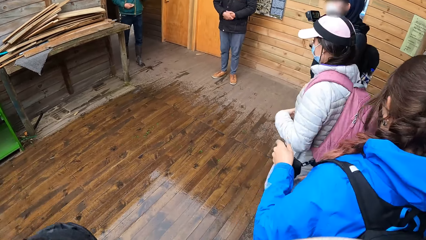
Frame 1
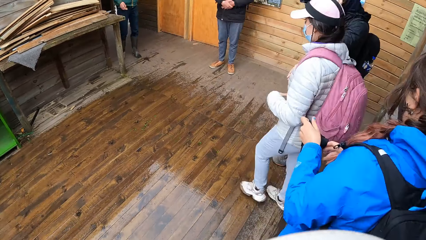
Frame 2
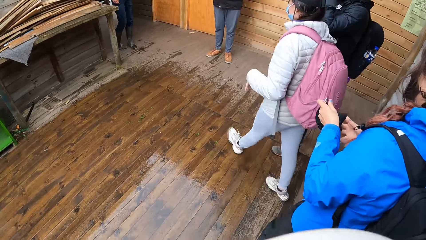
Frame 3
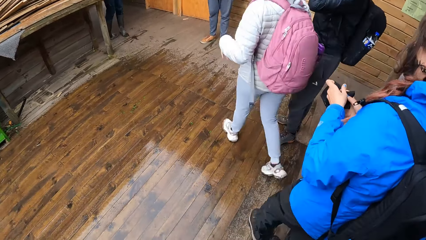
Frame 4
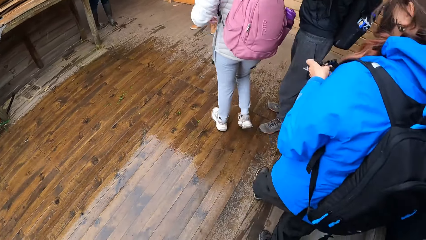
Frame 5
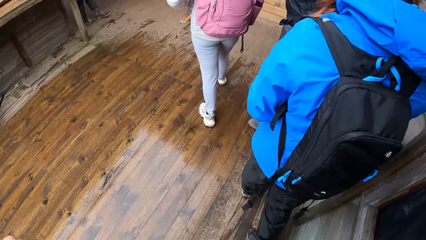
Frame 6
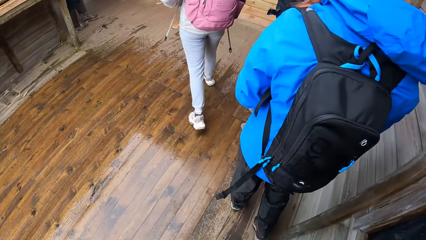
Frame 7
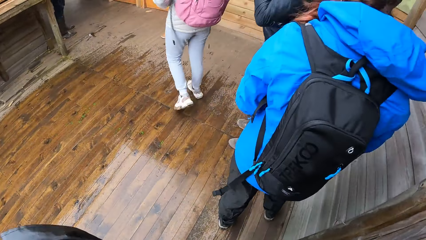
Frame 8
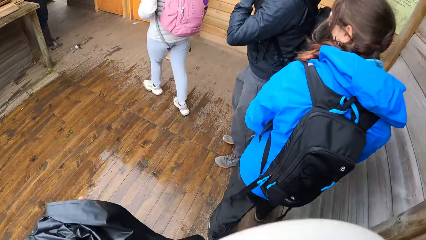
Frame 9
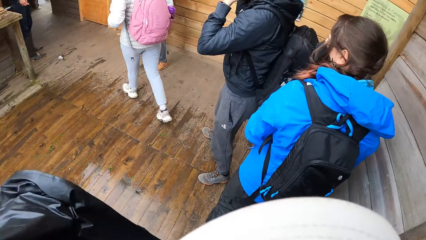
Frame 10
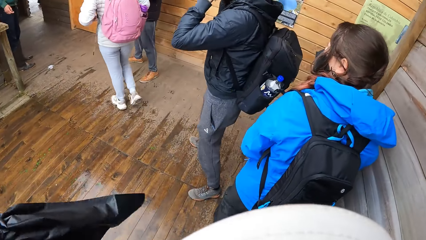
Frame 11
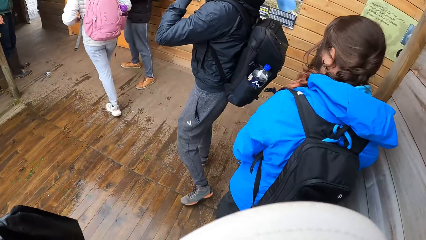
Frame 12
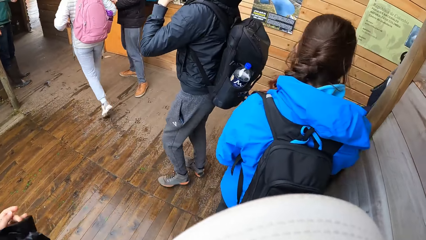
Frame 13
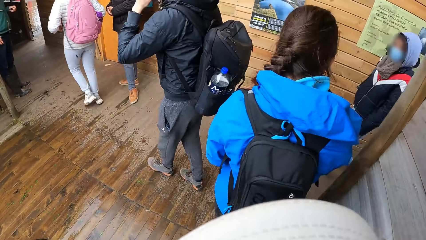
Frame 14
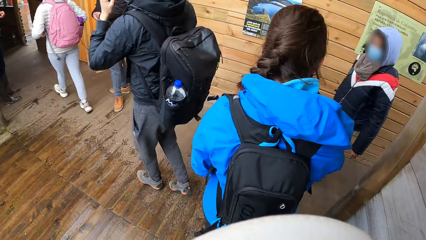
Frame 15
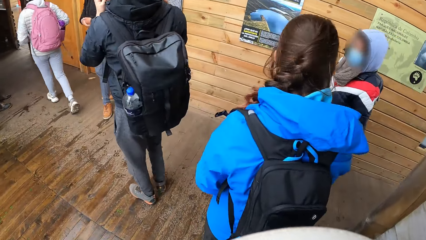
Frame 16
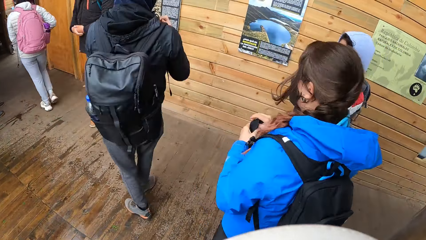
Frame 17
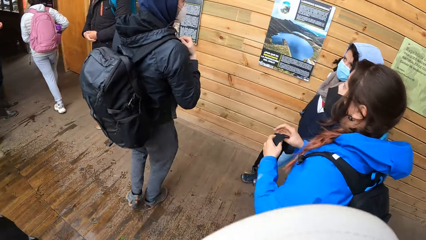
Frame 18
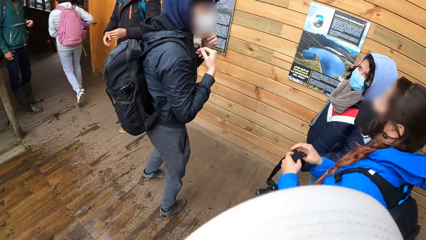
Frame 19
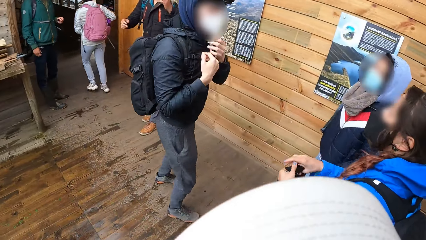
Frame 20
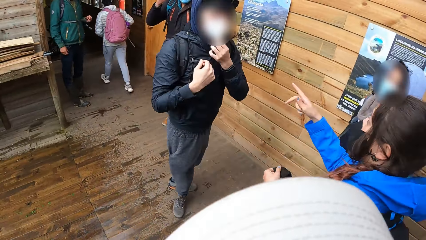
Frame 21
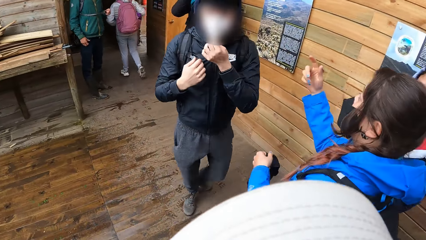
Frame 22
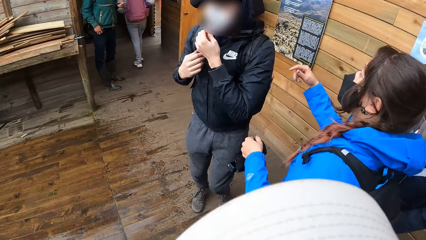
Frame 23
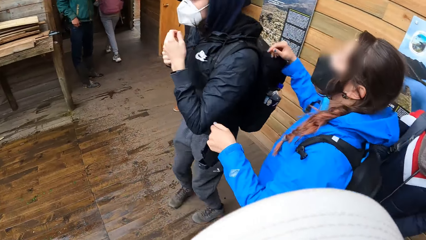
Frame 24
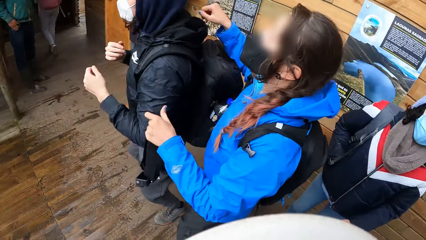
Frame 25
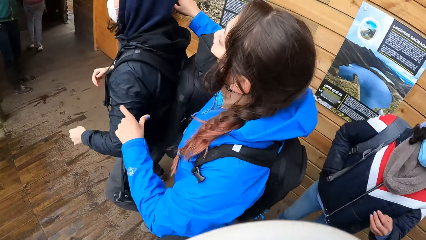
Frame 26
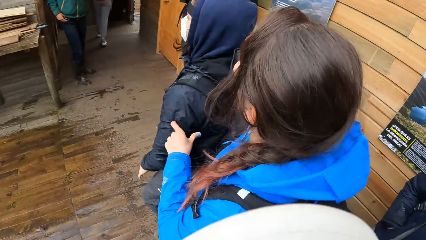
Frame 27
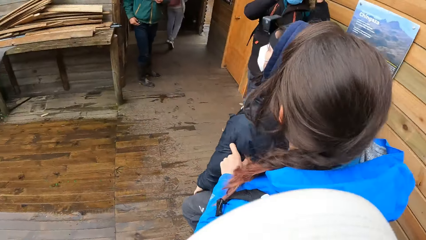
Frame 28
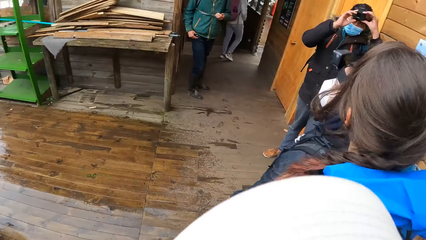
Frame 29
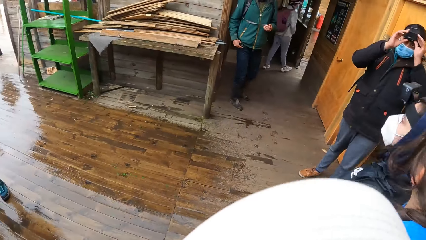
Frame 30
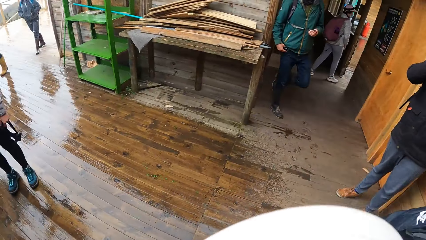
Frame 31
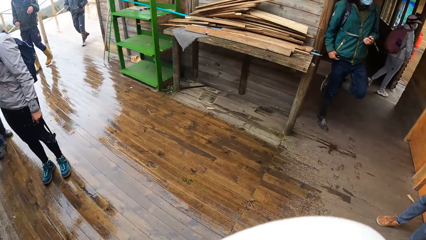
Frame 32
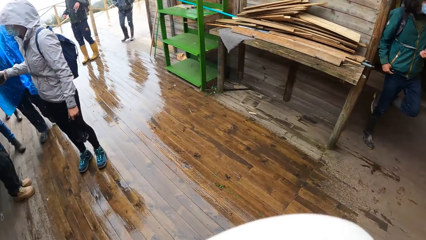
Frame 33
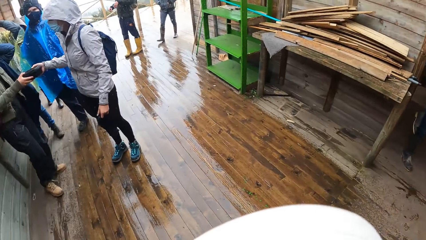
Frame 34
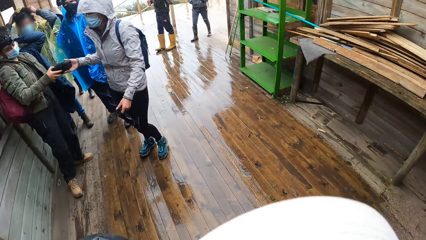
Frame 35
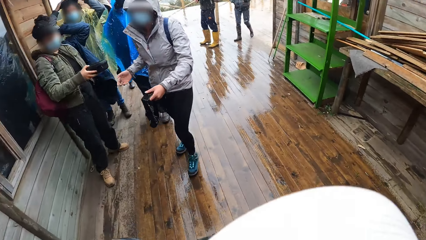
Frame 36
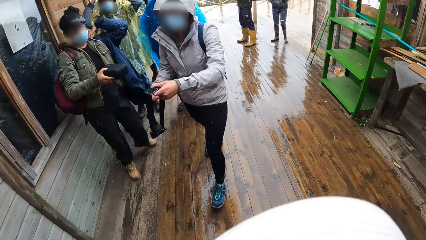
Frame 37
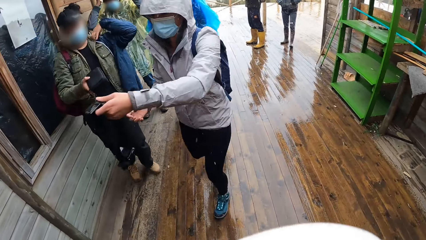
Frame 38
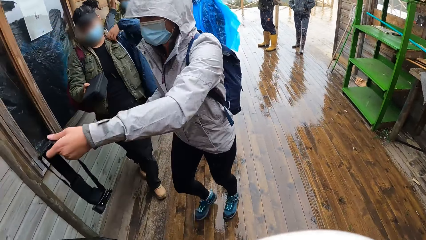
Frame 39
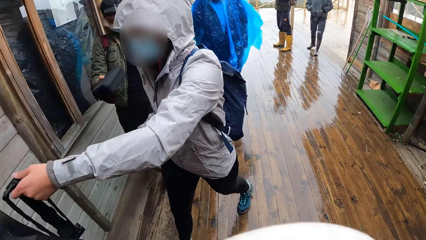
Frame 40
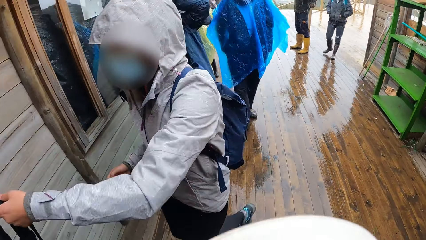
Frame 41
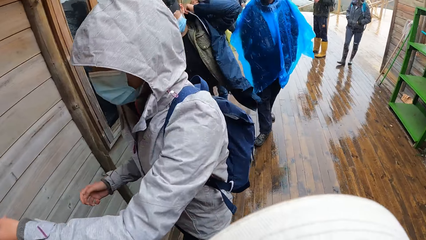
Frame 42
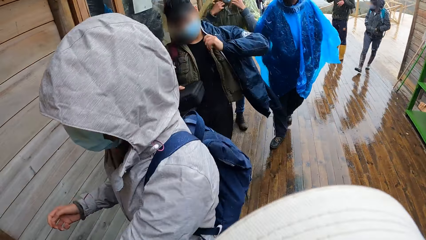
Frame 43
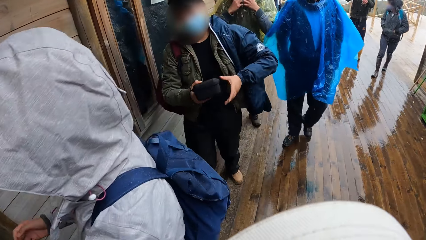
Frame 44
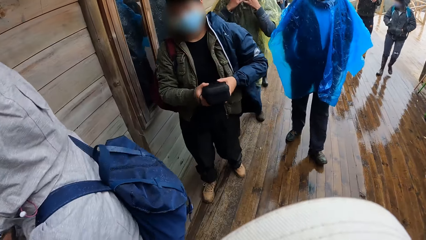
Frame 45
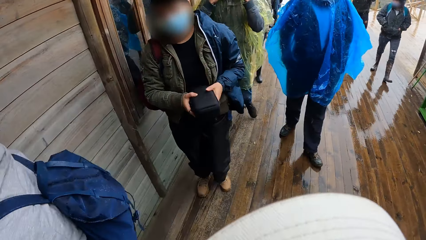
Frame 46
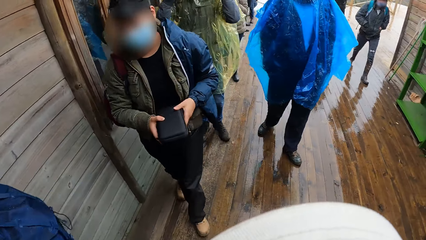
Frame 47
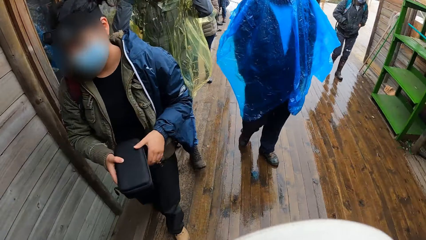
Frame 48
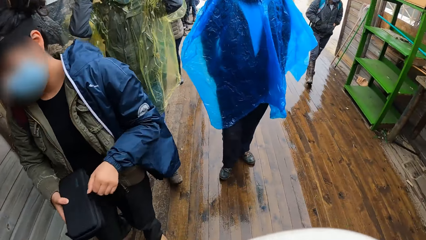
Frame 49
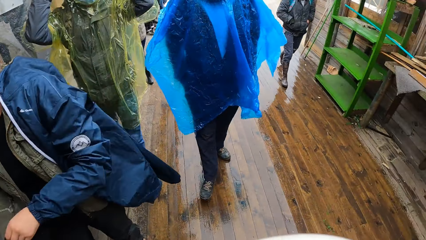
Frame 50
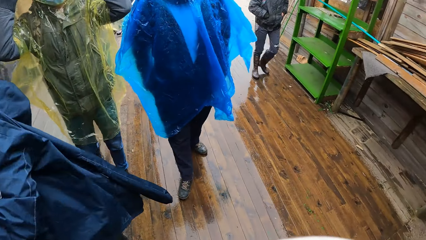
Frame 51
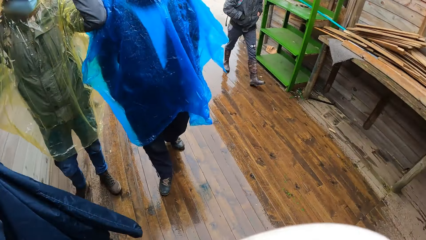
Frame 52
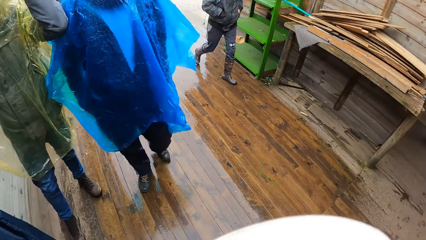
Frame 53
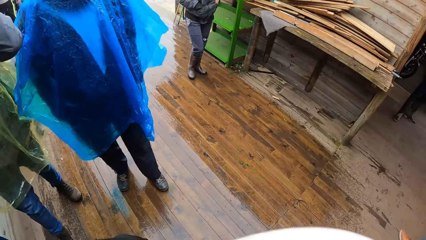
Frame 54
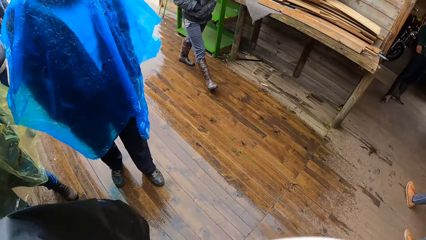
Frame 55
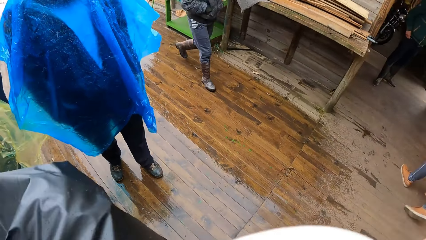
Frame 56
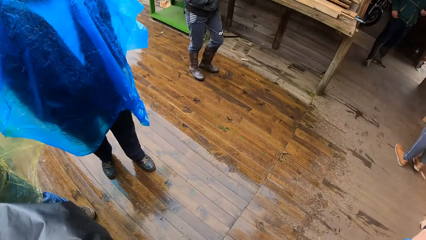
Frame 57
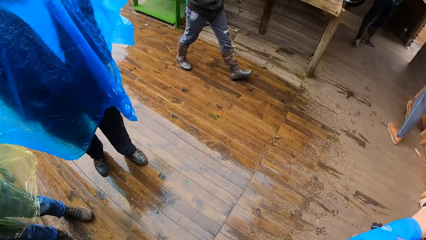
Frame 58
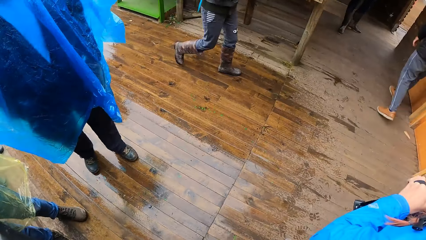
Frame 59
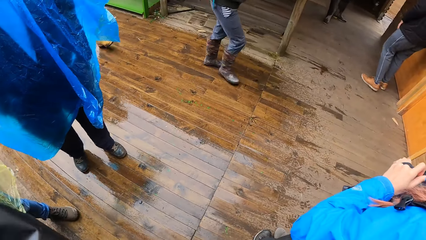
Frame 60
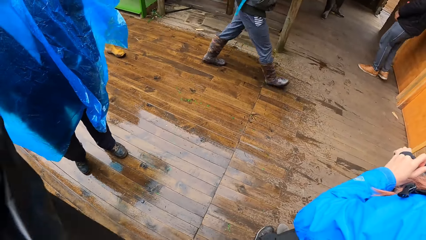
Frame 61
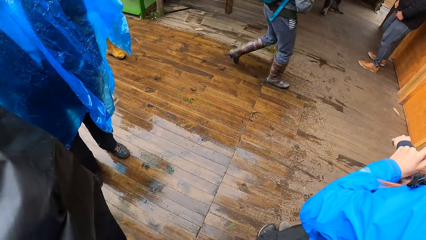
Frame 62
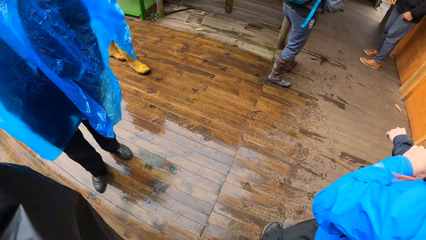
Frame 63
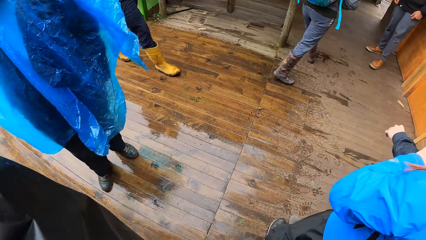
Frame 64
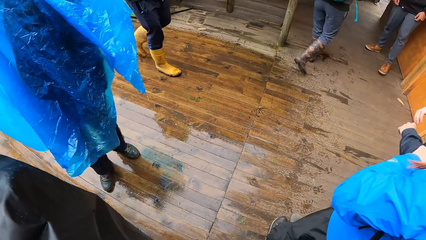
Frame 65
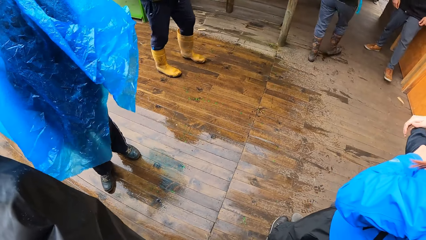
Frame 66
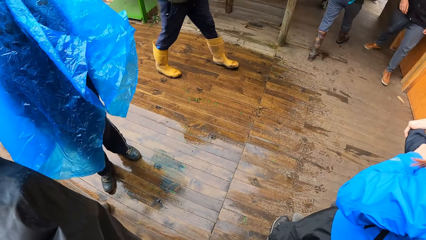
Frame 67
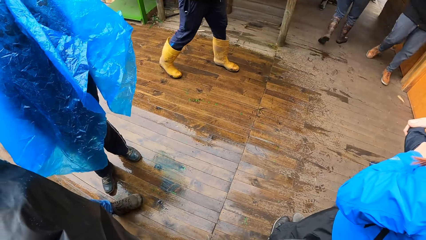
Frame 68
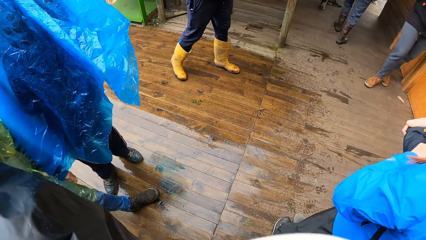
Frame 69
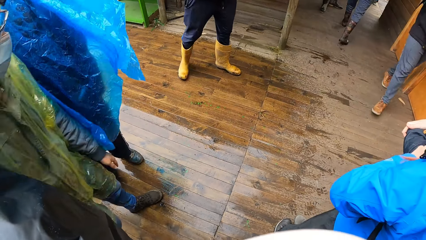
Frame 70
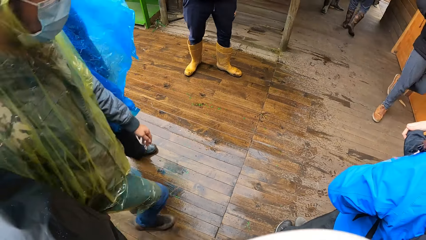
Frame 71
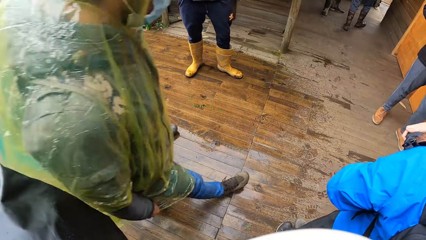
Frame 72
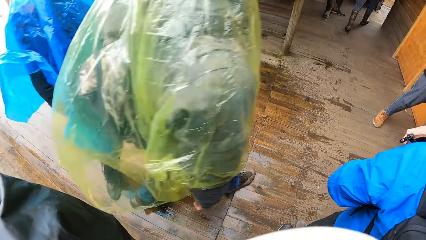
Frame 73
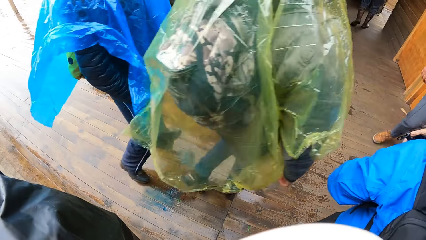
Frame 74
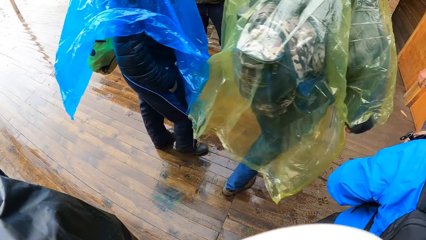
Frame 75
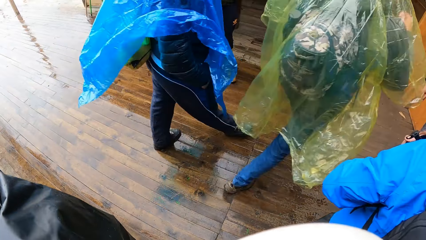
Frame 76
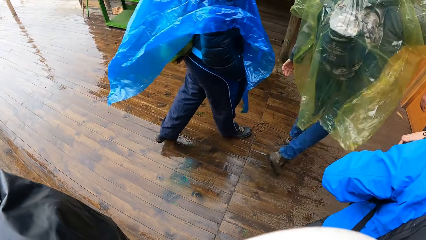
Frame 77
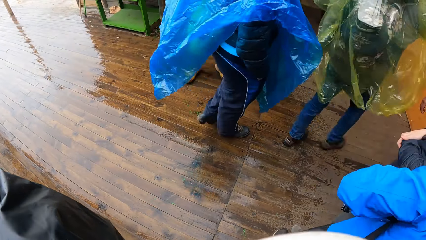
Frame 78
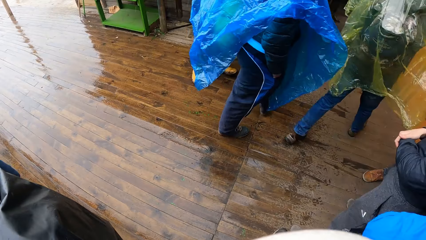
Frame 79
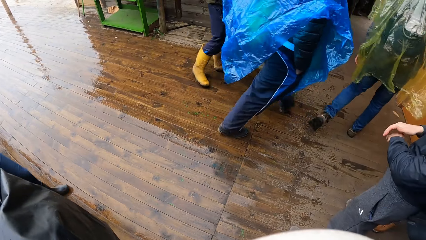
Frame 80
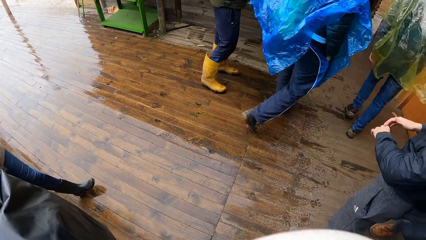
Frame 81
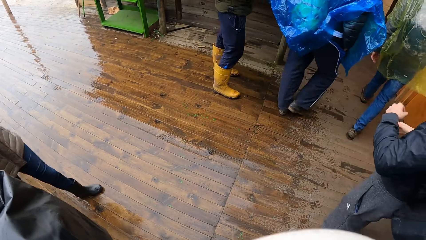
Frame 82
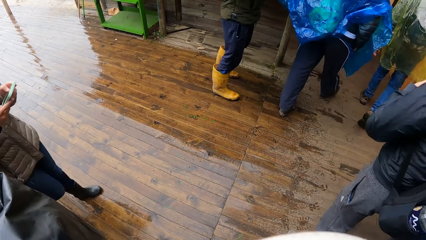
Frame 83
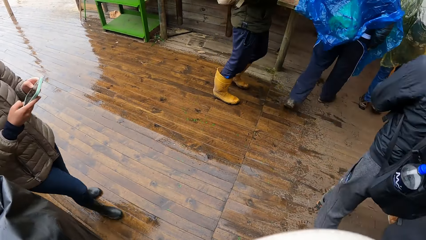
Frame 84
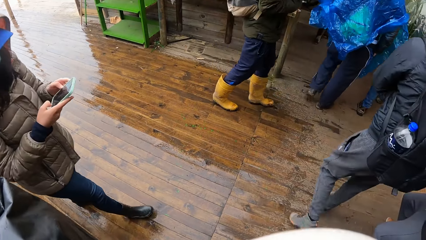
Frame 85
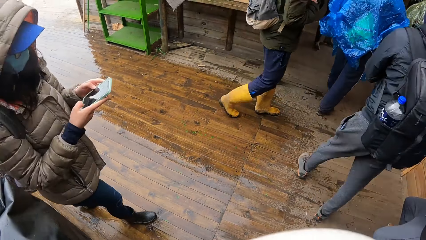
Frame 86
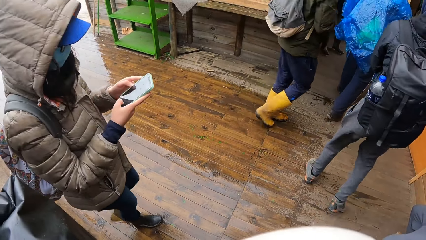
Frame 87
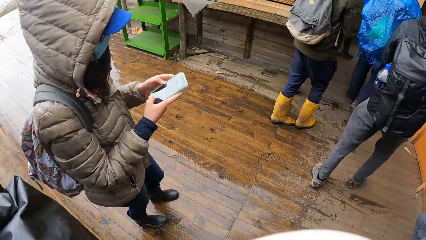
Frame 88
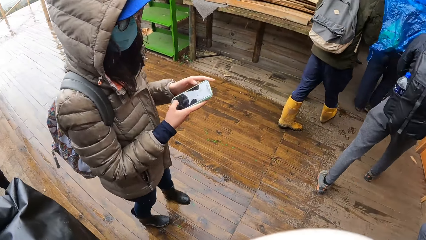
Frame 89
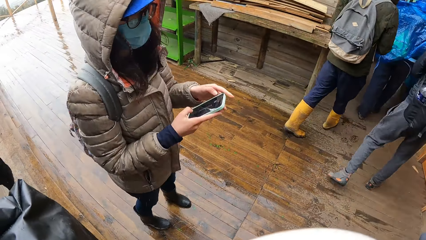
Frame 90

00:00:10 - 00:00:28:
The camera wearer walks around the compound with a colleague. They look around the compound. They look down.
